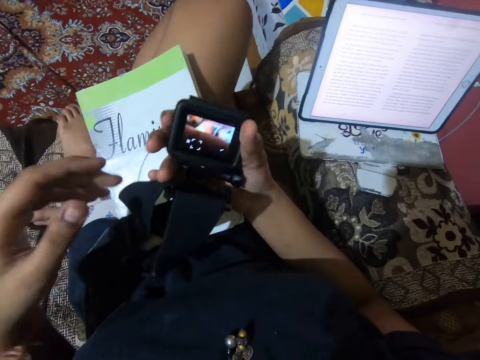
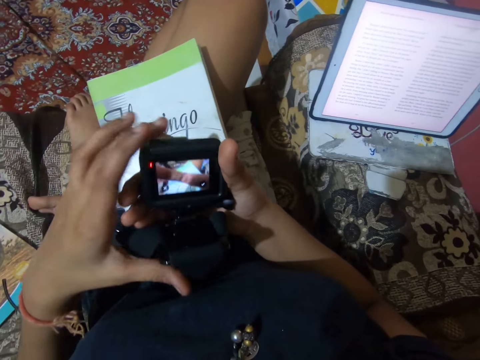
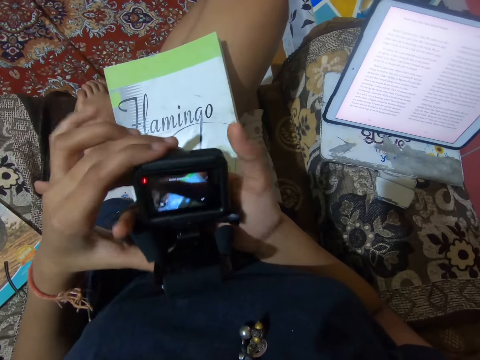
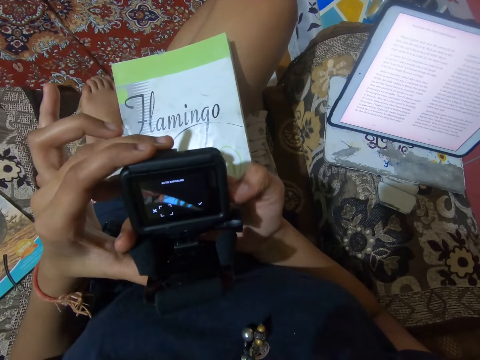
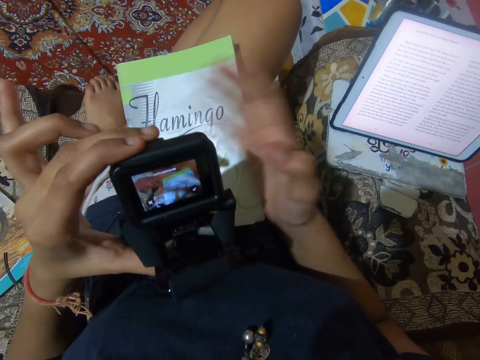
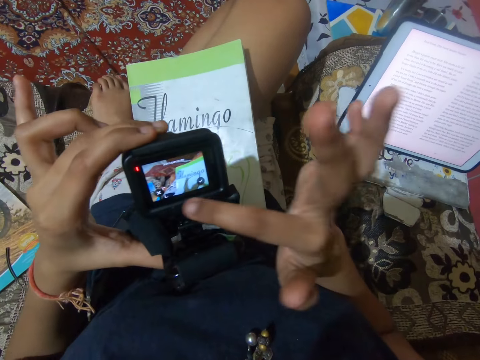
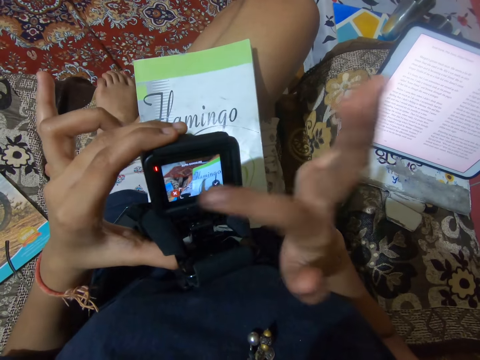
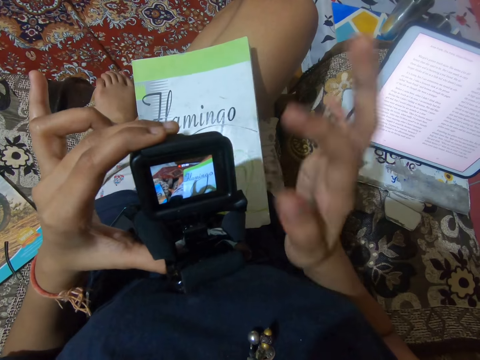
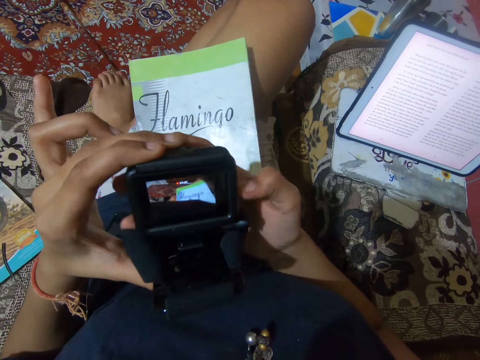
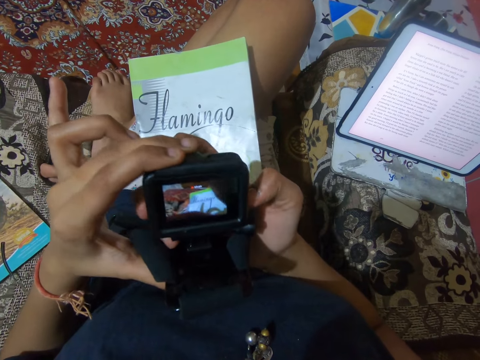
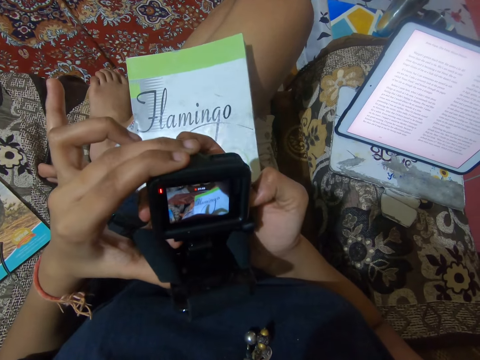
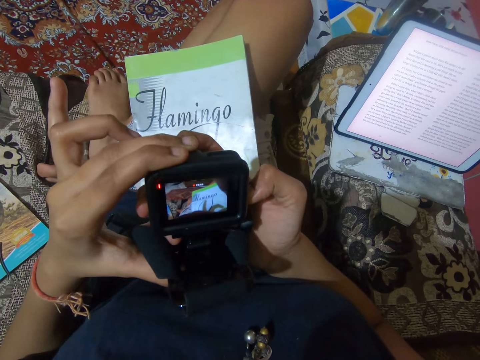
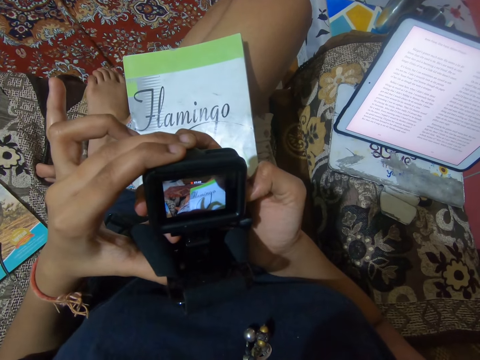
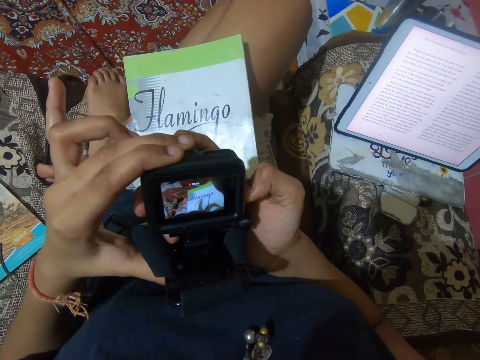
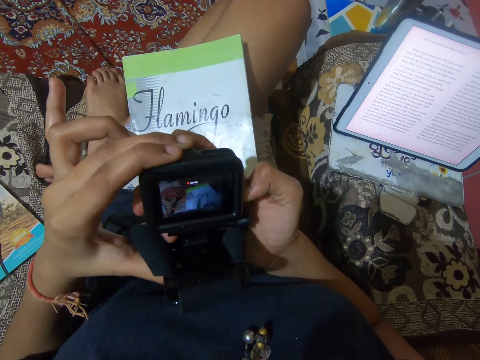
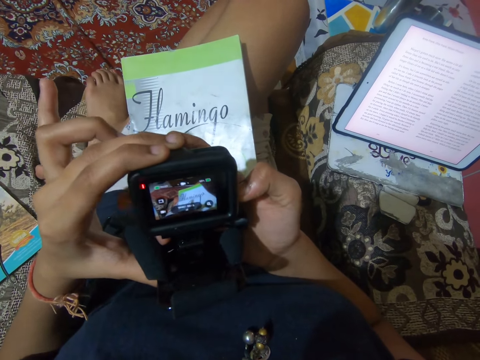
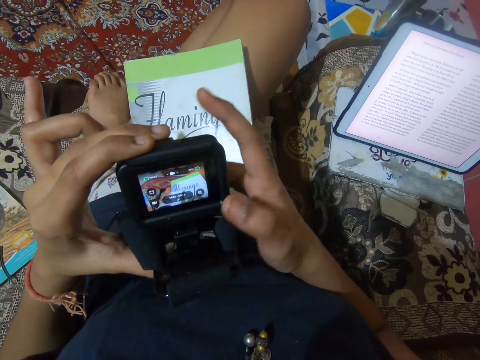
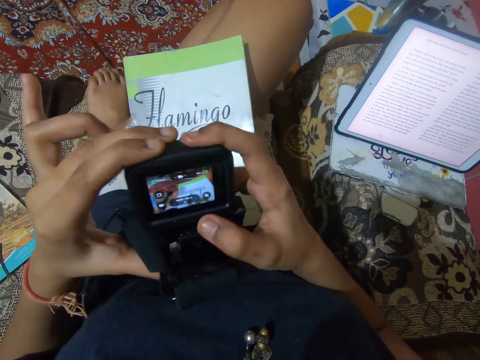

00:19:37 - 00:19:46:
The man walks away. The camera wearer operates the camera in her hands.

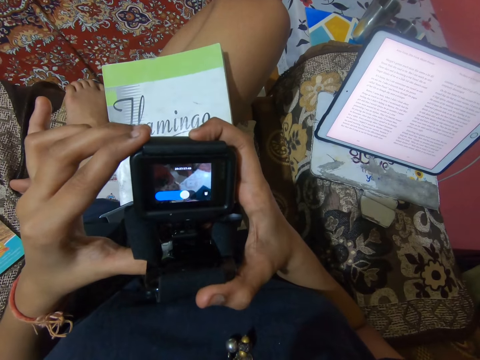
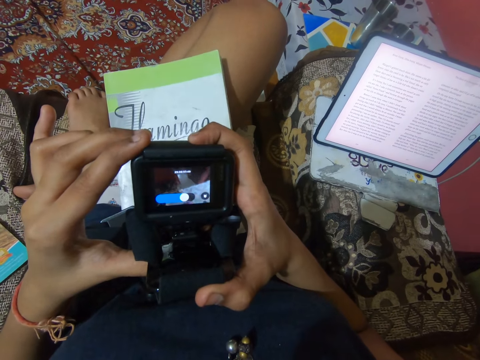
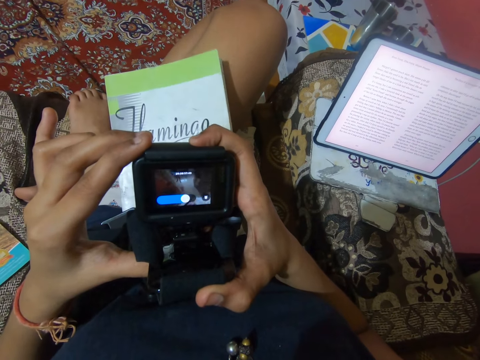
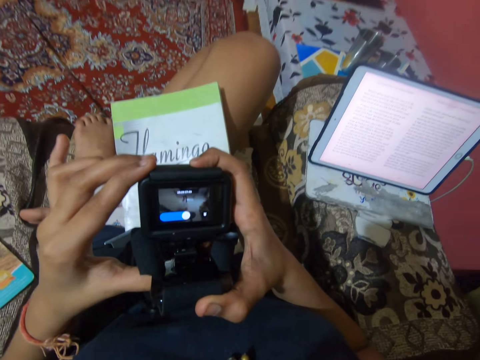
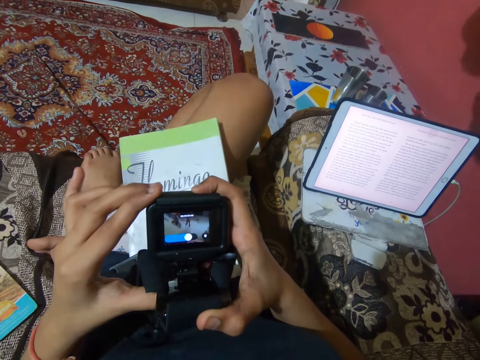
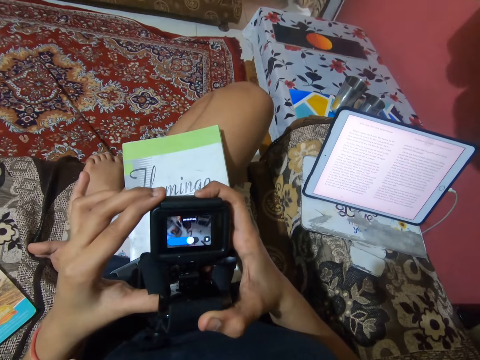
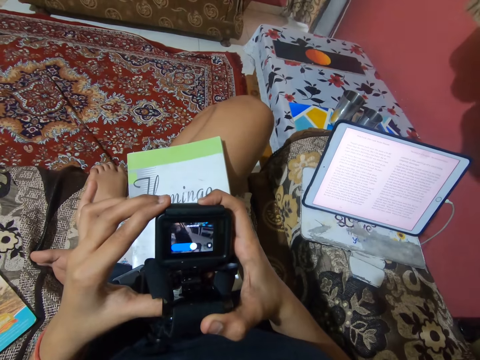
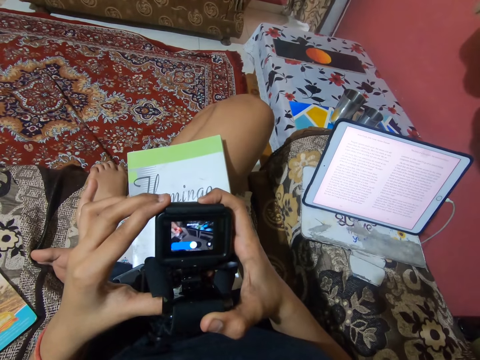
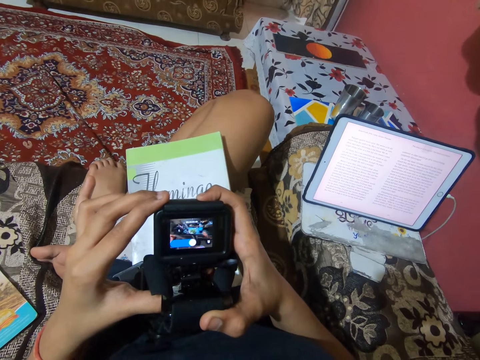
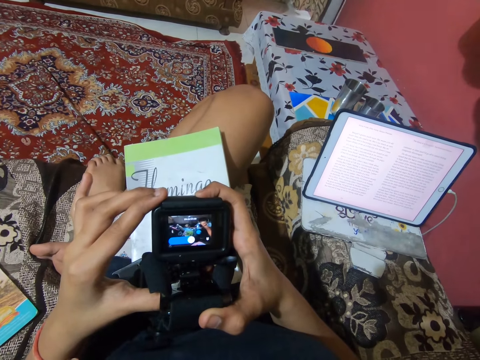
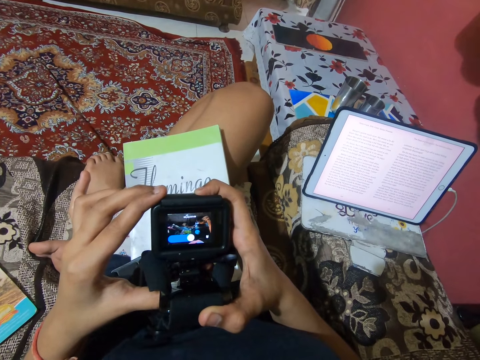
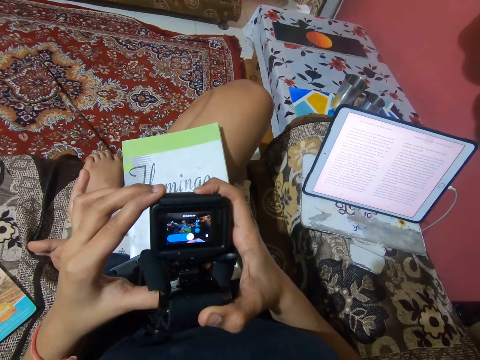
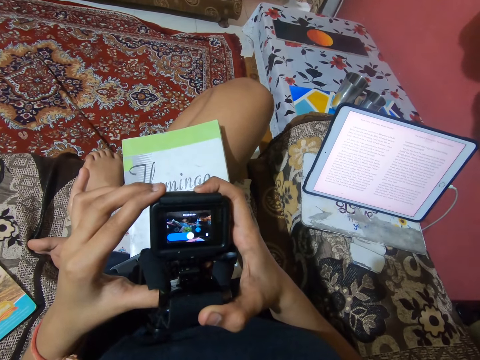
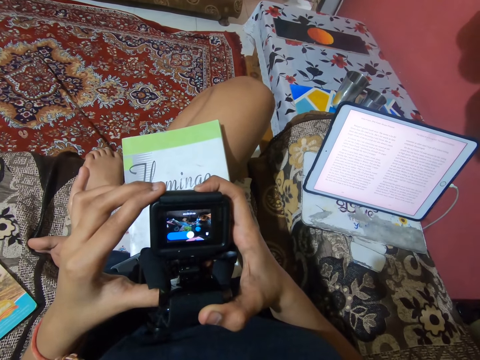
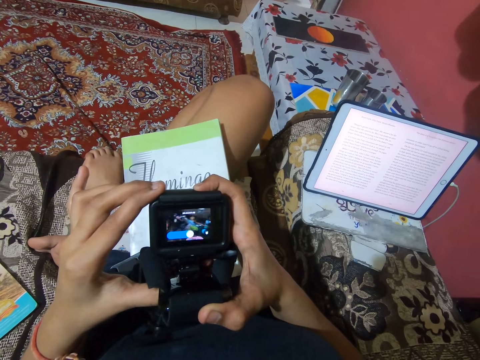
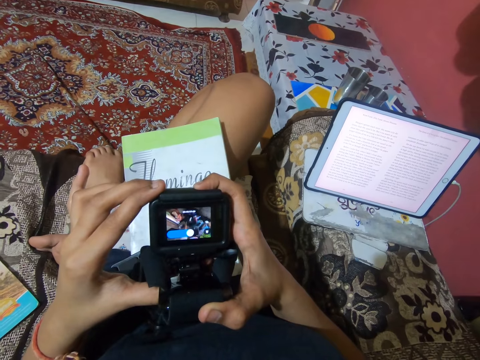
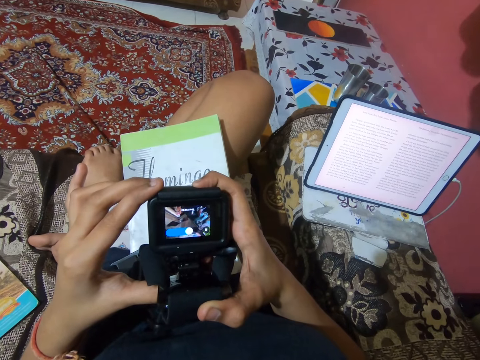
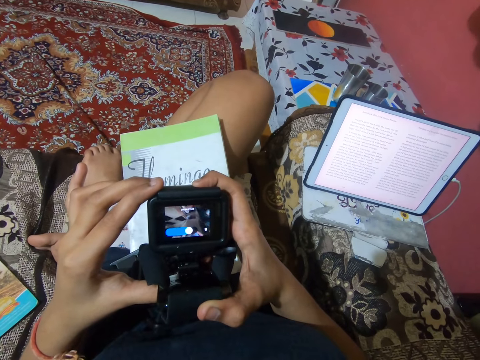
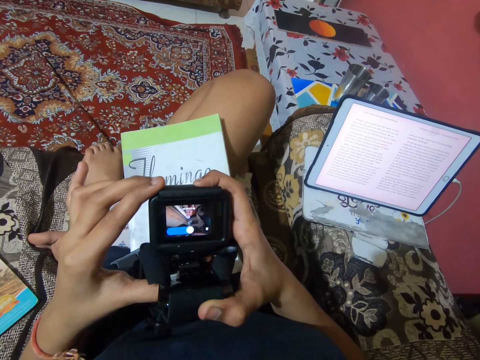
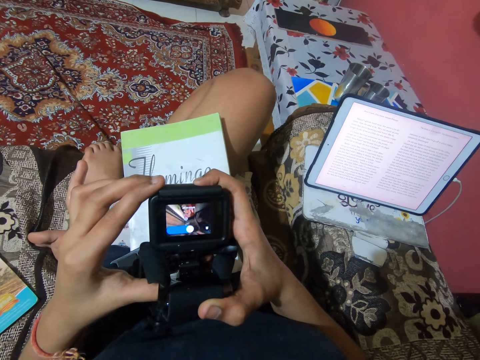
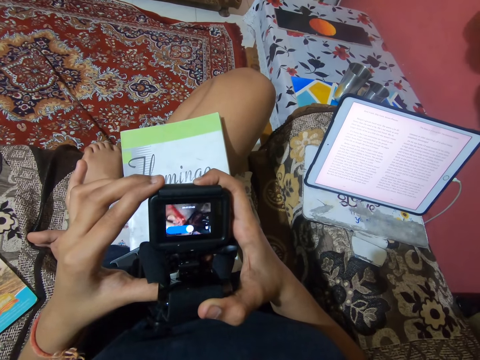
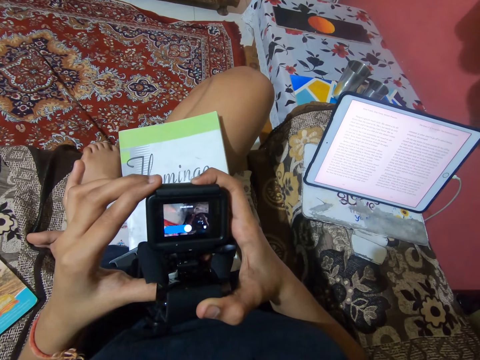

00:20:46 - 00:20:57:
The camera wearer stares at the camera.

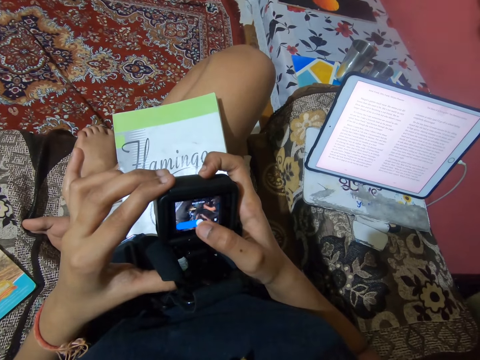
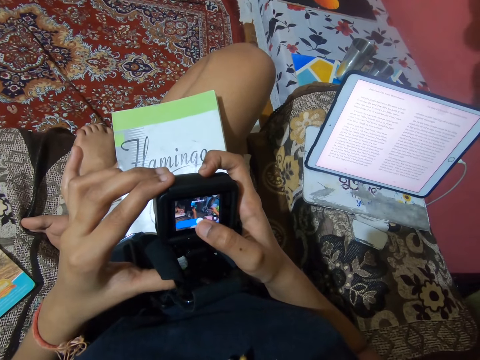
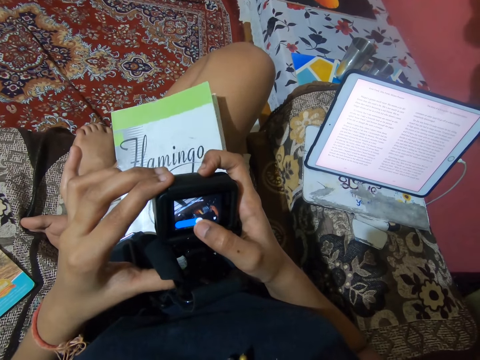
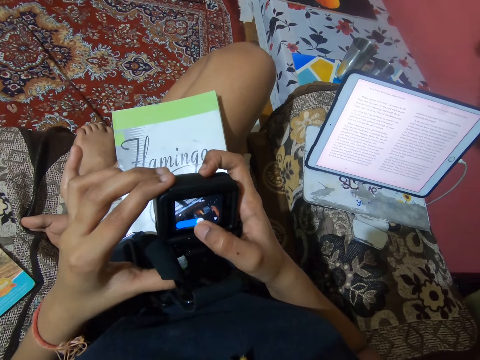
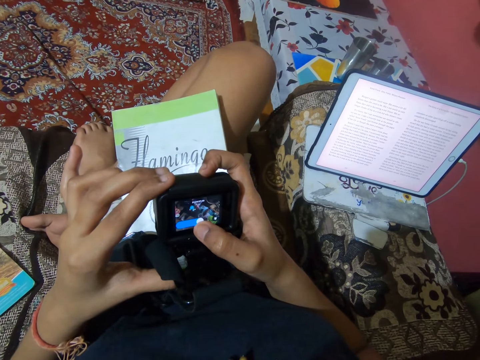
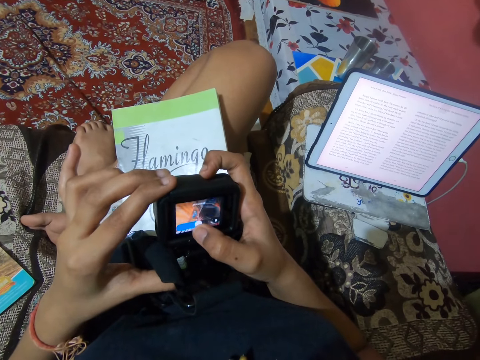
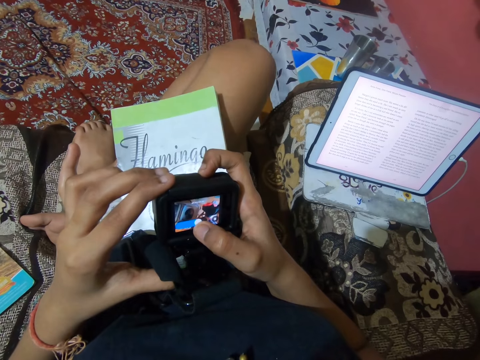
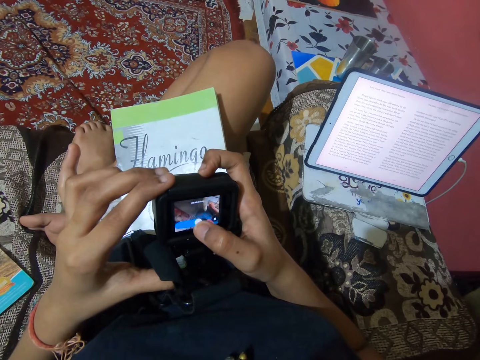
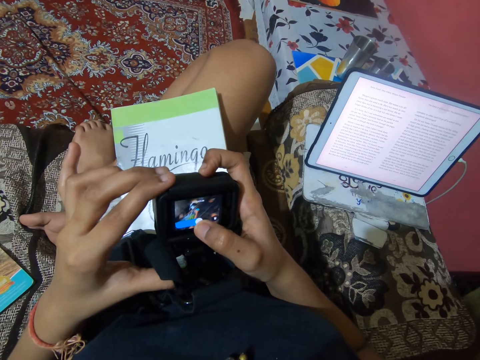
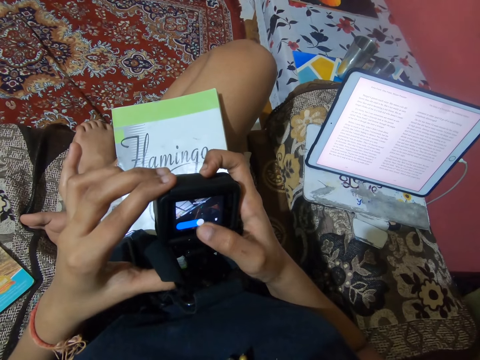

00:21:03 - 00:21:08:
The camera wearer operates the camera.

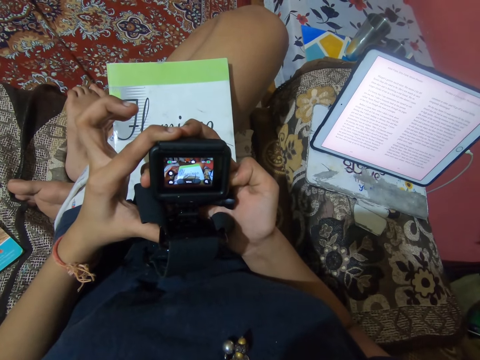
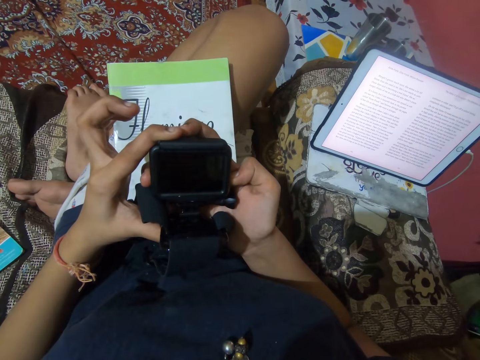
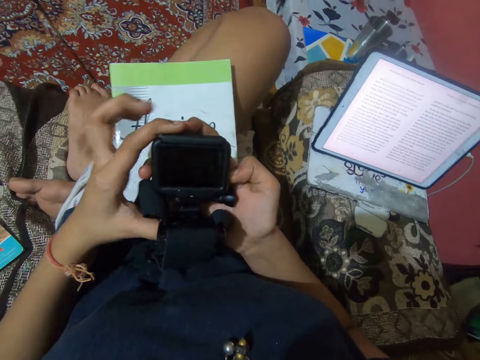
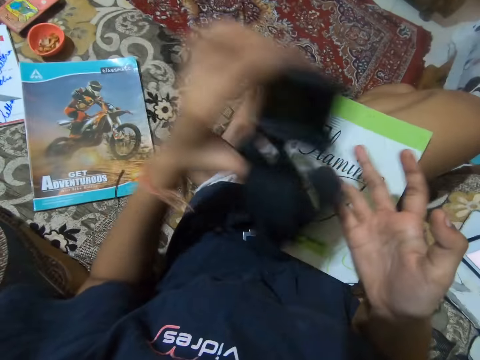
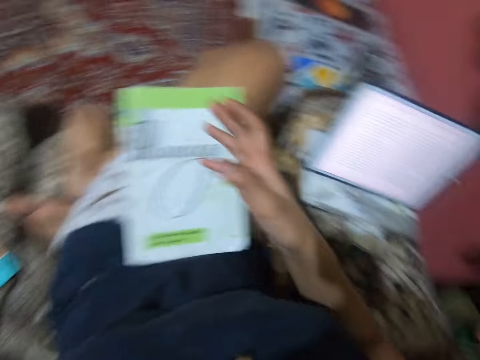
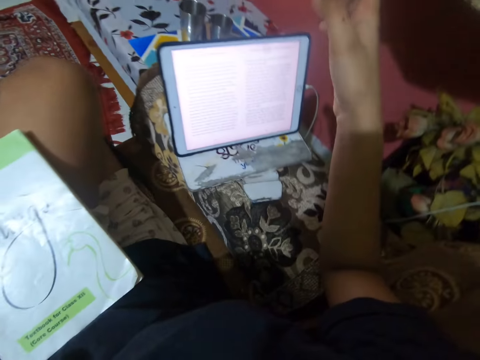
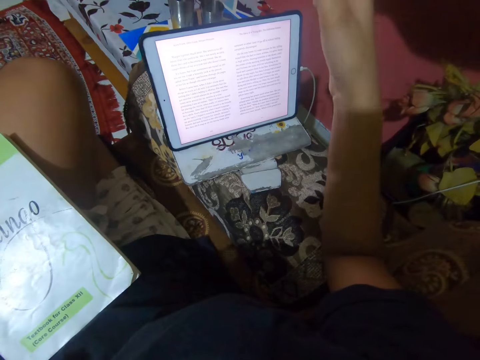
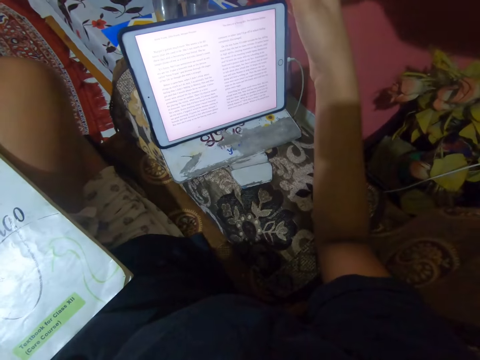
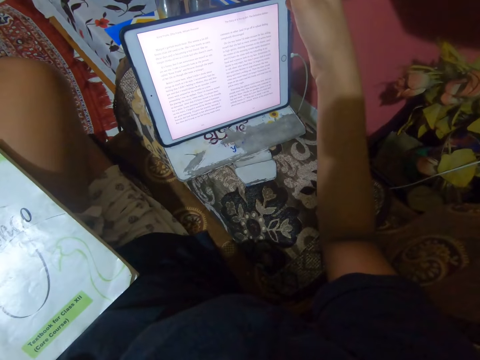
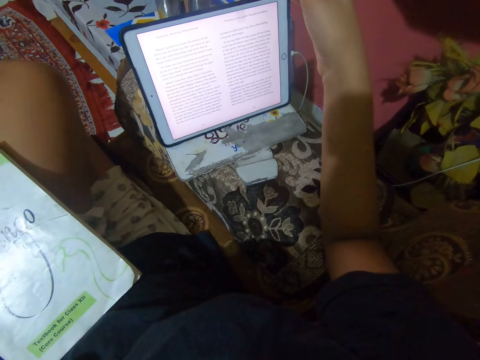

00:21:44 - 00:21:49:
The camera wearer turns off the camera. They drop the camera on the chair. They stare at the tablet.
